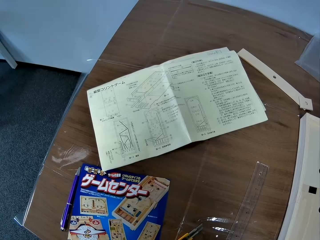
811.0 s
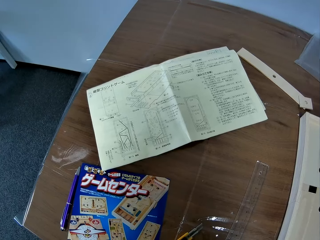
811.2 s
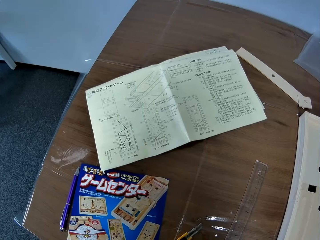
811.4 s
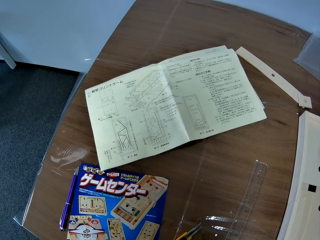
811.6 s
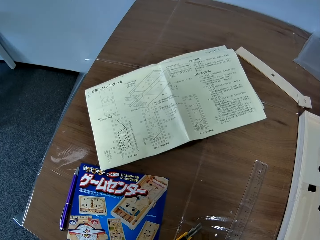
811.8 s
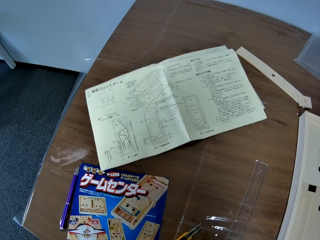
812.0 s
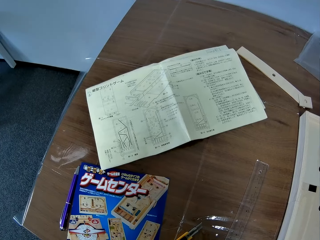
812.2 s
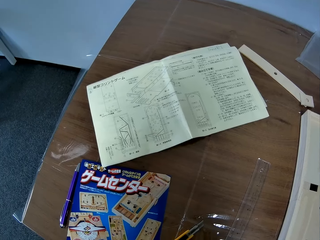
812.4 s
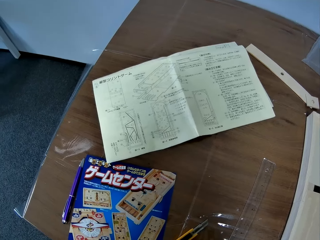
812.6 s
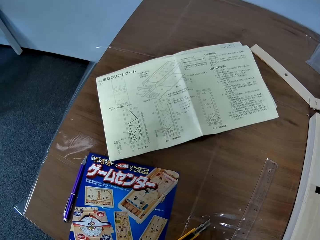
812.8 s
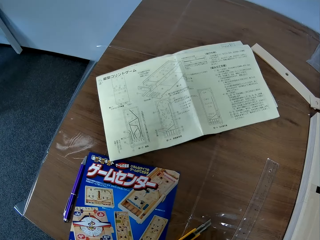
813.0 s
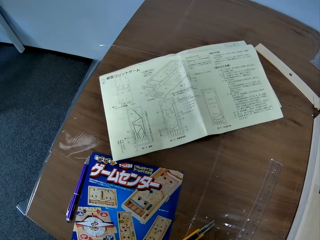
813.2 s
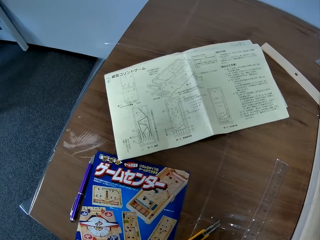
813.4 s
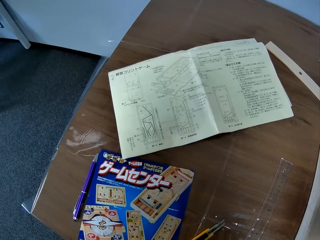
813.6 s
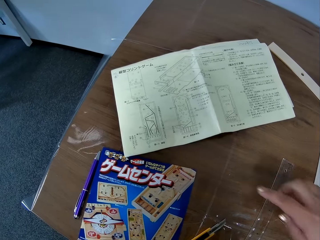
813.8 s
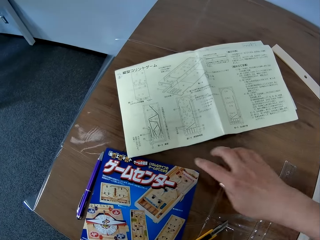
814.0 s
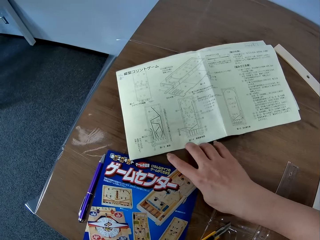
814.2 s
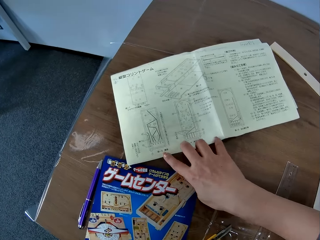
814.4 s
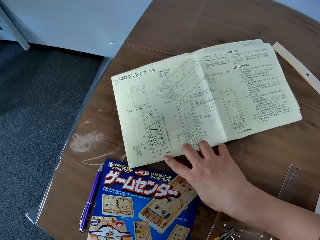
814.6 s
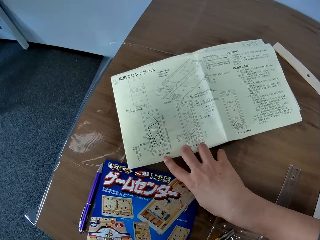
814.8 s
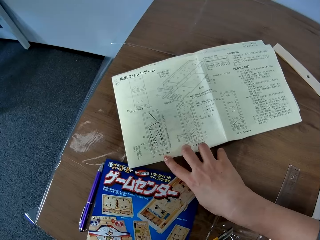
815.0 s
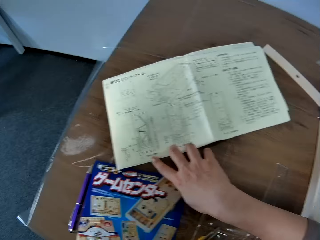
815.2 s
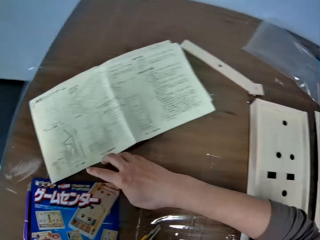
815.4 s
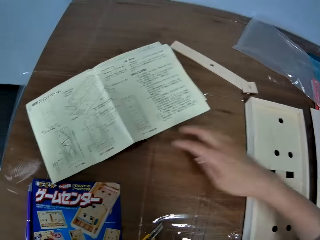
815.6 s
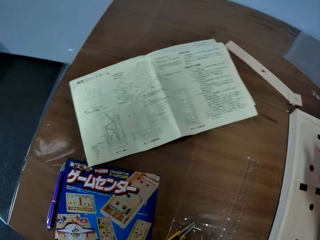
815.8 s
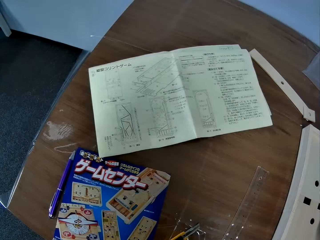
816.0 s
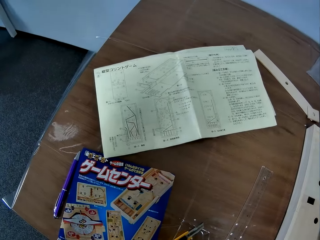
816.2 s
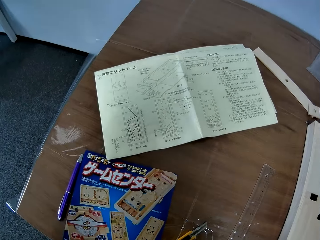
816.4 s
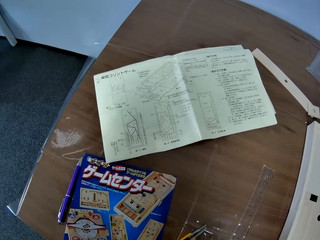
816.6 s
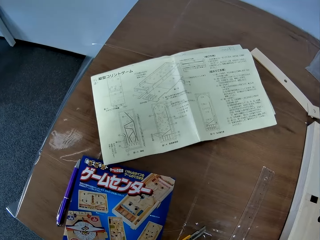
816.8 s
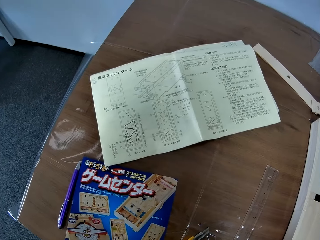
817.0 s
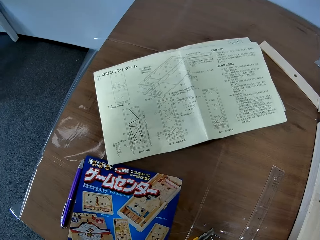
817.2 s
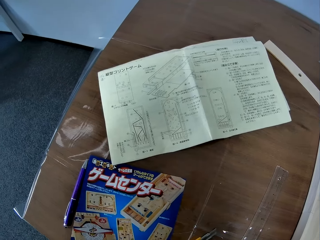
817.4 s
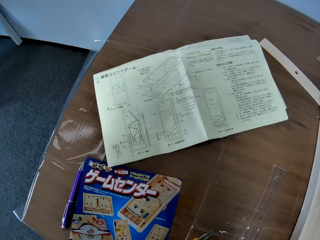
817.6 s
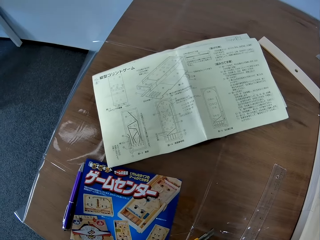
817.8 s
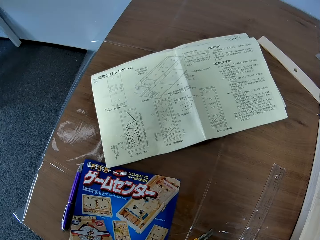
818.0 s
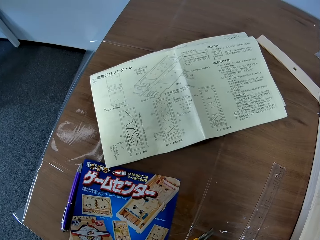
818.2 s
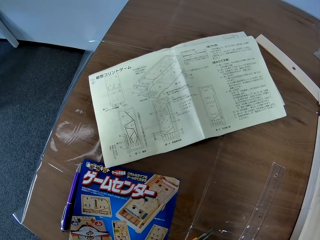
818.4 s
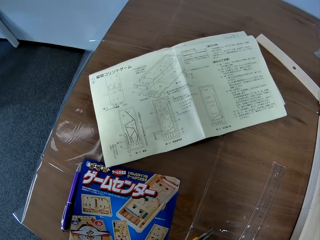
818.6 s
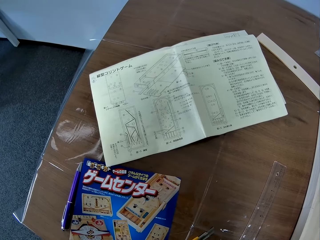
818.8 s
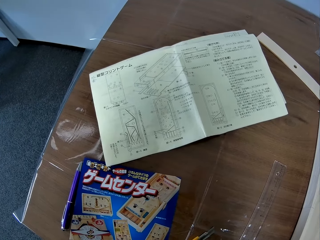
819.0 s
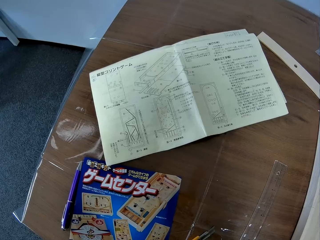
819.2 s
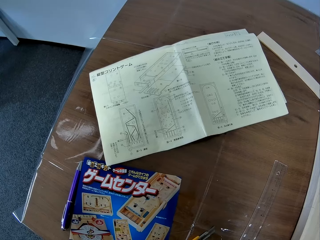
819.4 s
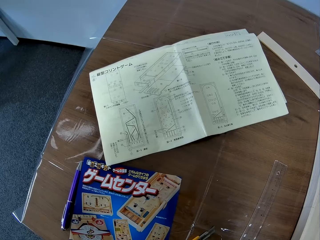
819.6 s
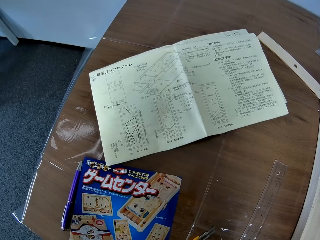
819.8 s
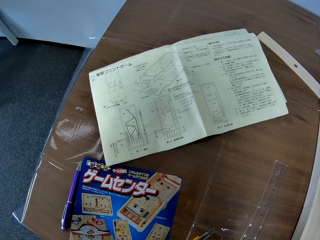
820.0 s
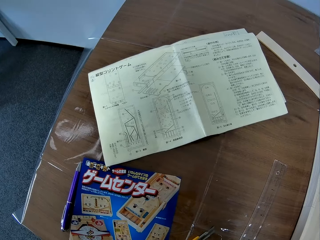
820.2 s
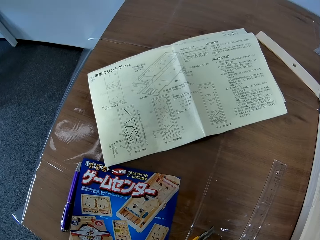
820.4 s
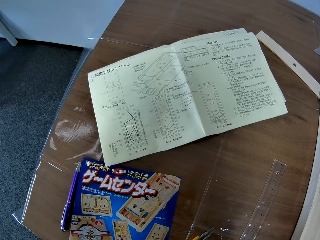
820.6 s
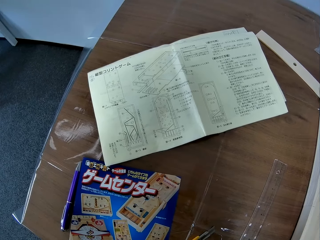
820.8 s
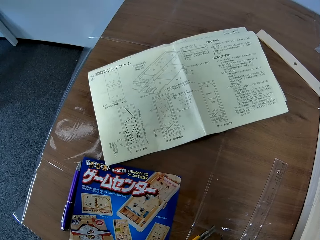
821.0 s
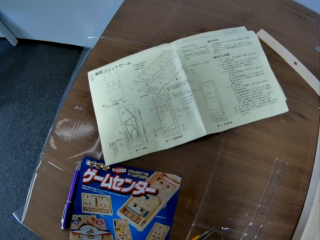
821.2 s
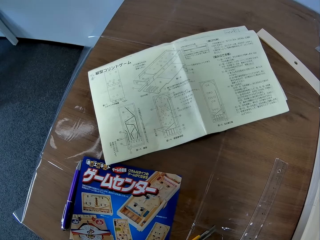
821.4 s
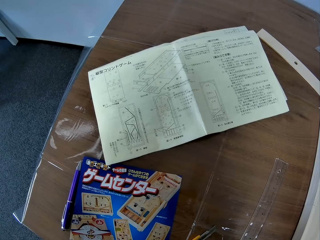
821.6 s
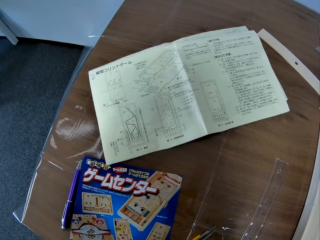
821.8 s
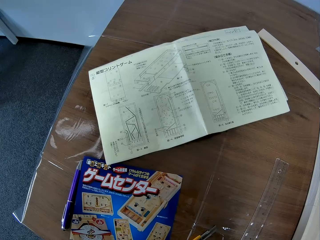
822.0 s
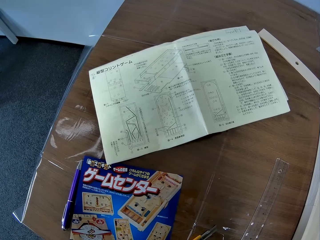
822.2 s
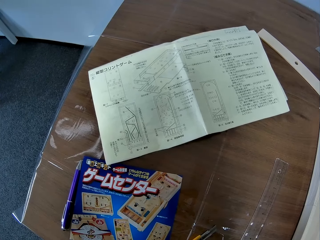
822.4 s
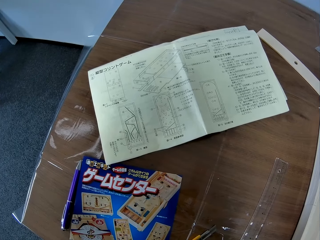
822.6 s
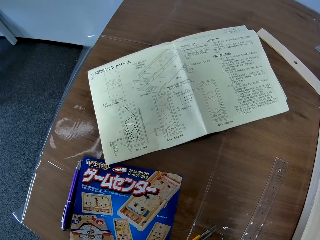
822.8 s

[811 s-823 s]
The camera wearer holds a piece of paper manual on a table with a hand. They touch the manual. They look at the piece of paper manual on the table.

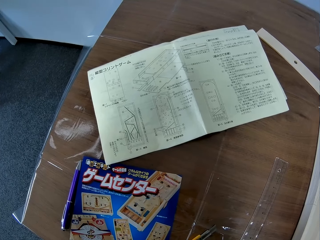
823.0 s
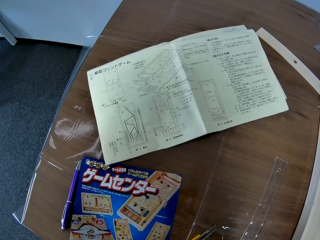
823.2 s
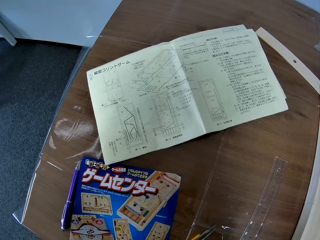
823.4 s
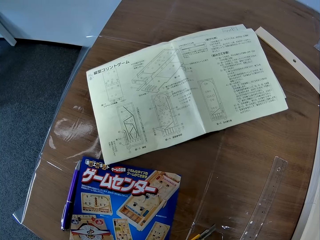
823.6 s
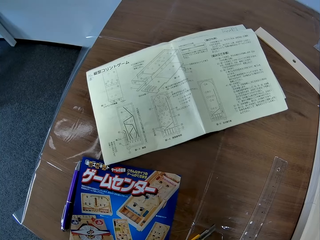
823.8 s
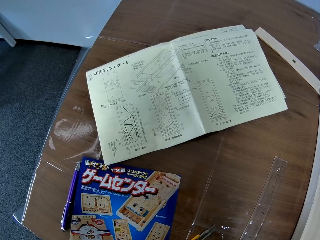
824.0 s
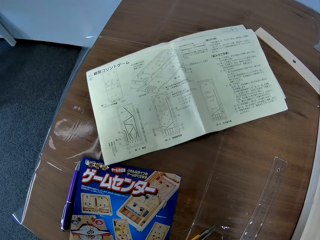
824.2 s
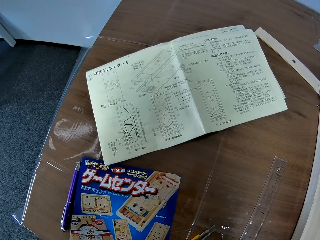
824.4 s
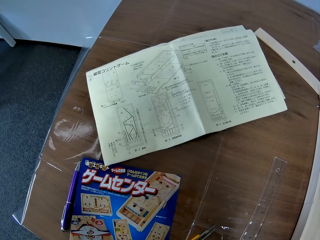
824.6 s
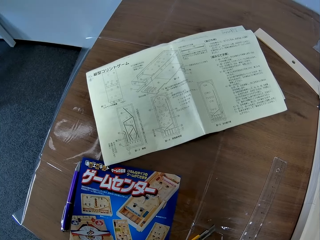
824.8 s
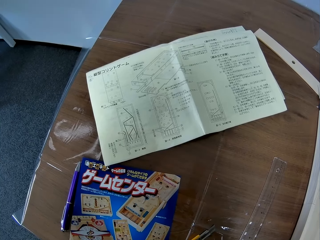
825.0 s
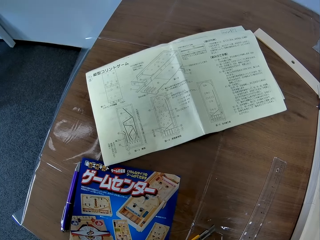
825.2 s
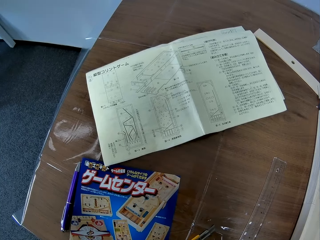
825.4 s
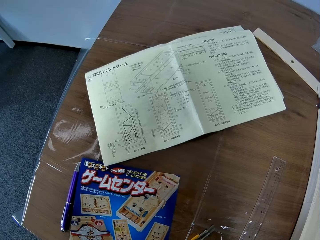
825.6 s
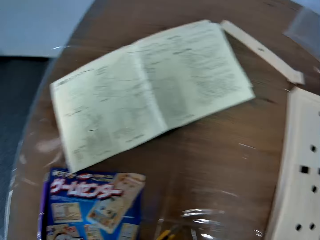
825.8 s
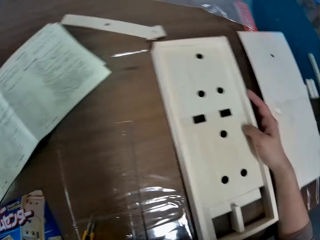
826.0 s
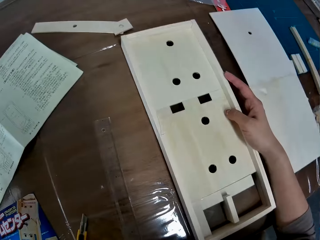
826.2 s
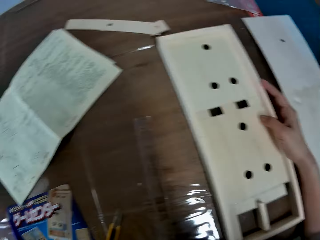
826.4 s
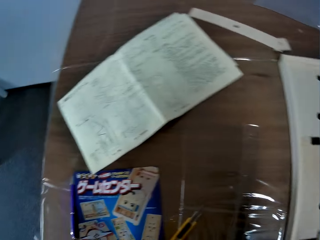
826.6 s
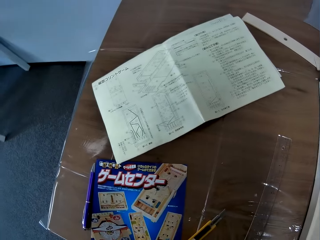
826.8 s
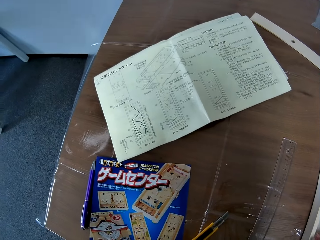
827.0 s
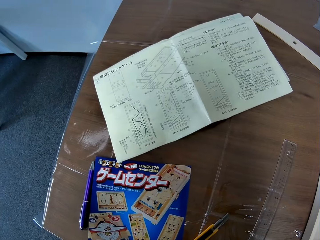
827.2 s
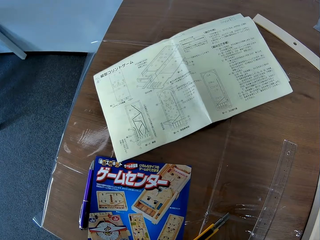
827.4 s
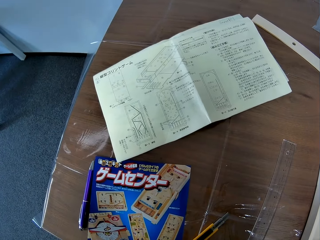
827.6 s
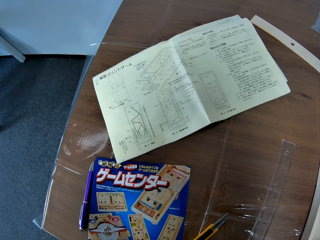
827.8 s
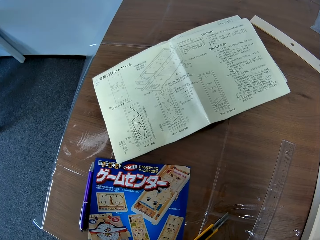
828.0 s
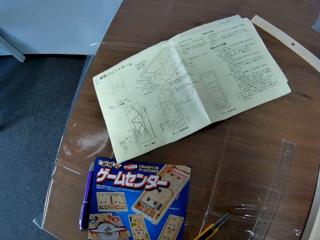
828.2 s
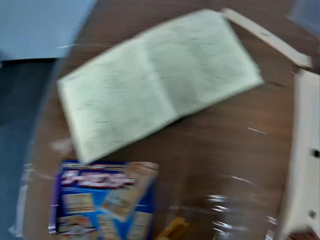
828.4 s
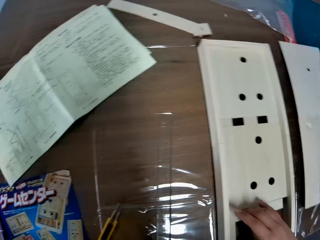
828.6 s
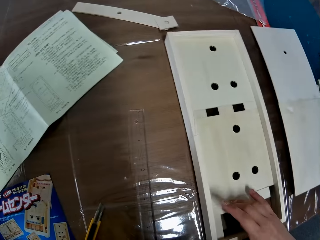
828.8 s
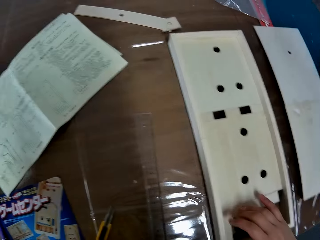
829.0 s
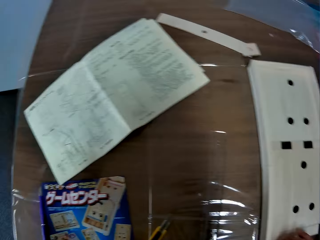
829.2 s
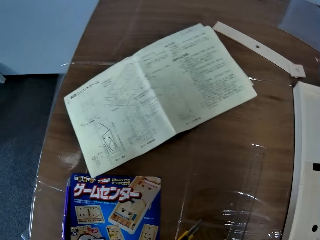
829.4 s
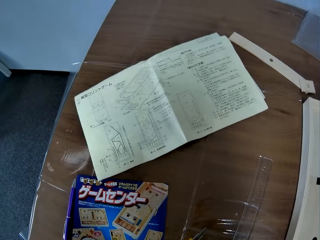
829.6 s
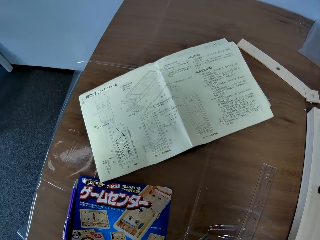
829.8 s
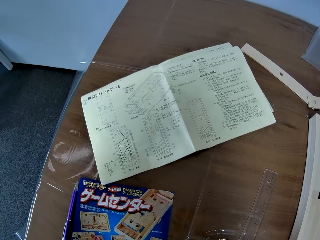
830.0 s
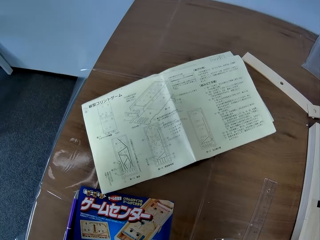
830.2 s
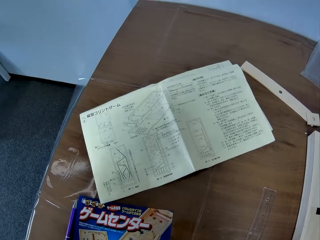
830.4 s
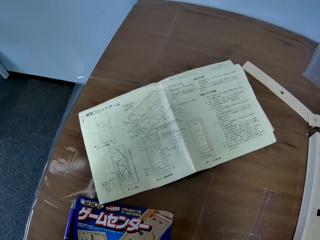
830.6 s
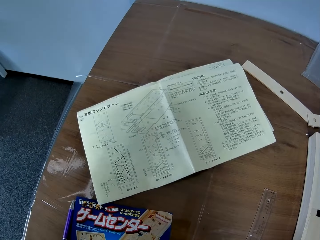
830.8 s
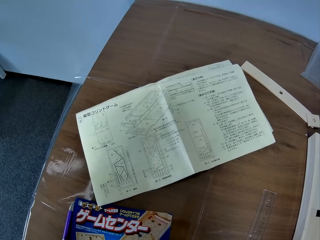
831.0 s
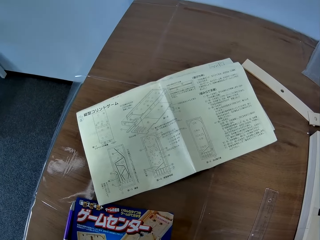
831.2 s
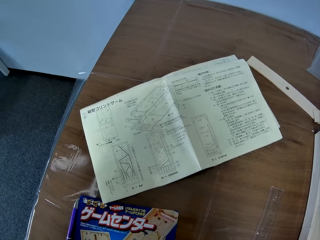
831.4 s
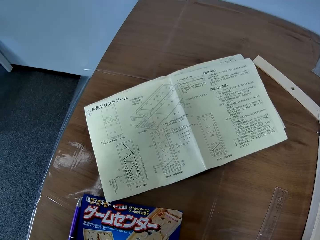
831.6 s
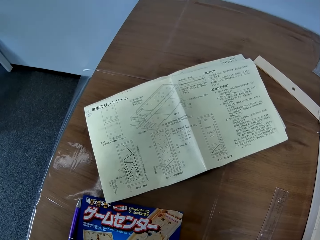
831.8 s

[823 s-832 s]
The camera wearer looks around. They stare on the table.
